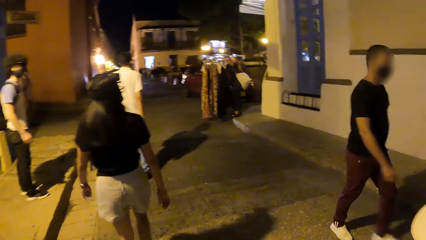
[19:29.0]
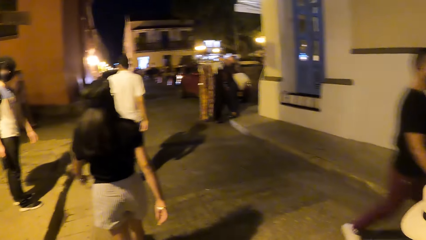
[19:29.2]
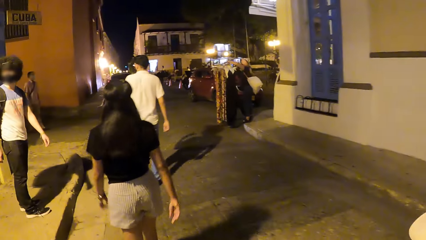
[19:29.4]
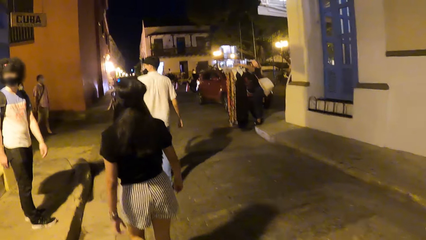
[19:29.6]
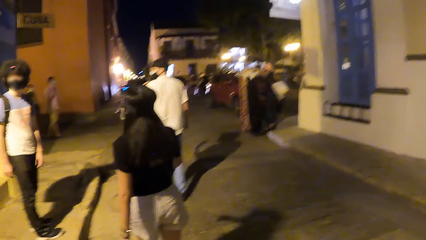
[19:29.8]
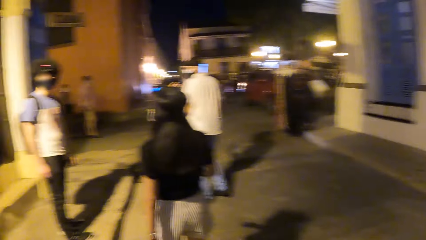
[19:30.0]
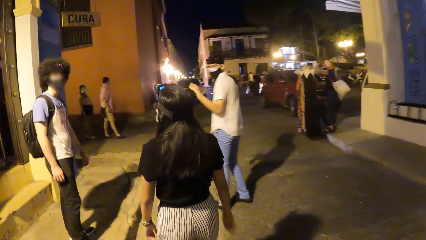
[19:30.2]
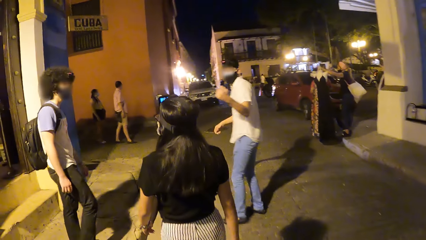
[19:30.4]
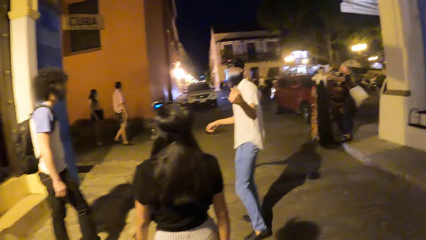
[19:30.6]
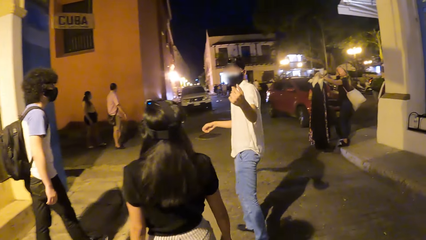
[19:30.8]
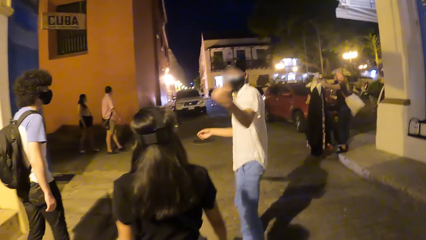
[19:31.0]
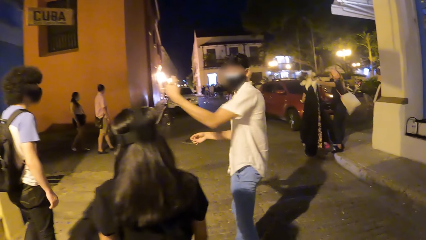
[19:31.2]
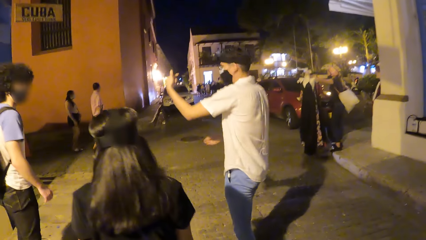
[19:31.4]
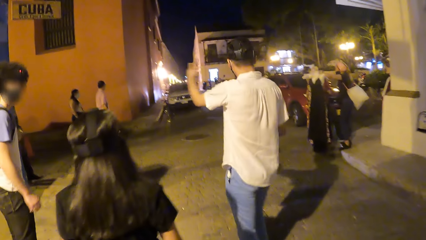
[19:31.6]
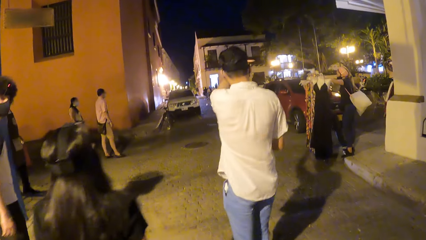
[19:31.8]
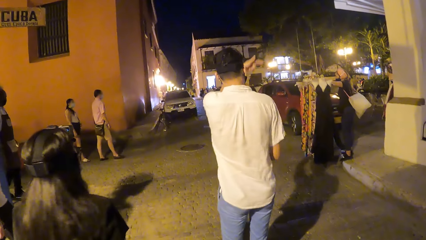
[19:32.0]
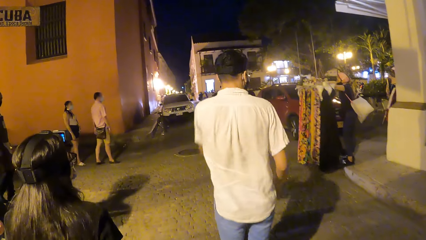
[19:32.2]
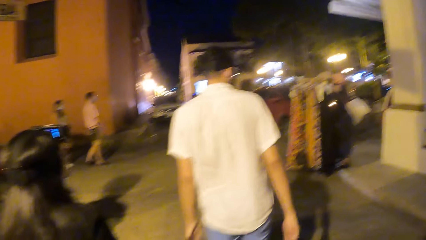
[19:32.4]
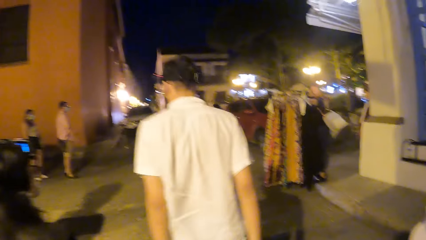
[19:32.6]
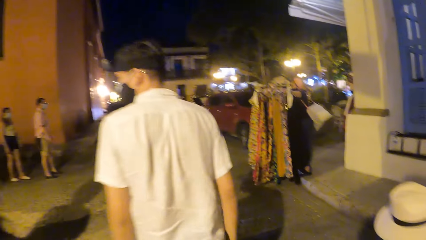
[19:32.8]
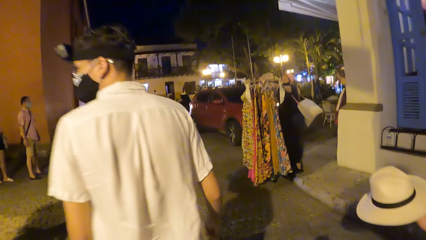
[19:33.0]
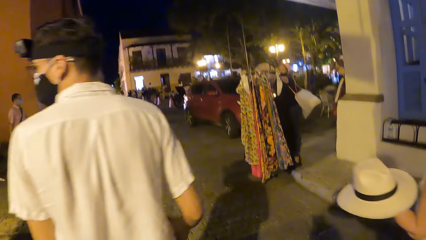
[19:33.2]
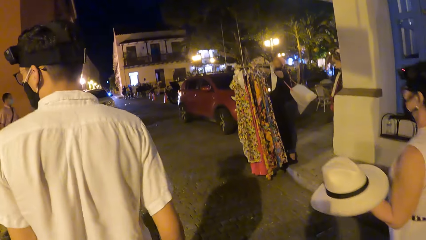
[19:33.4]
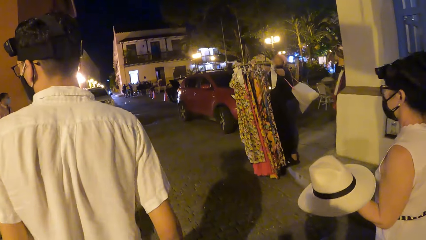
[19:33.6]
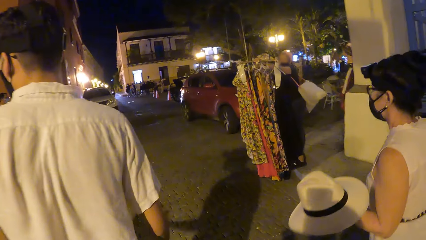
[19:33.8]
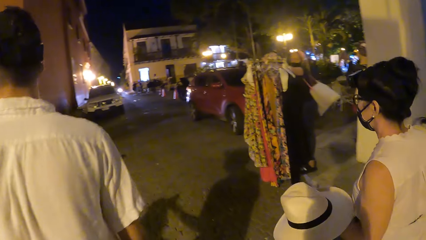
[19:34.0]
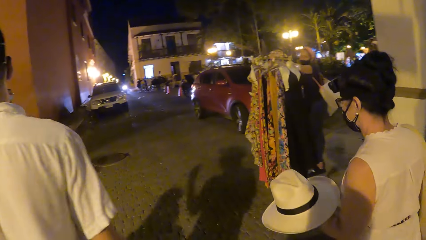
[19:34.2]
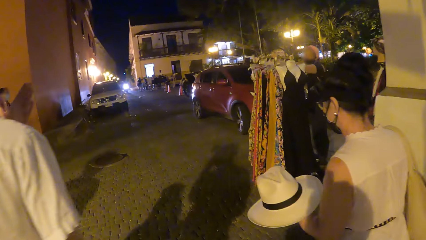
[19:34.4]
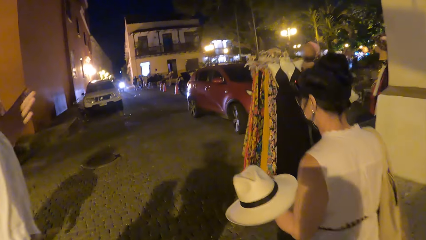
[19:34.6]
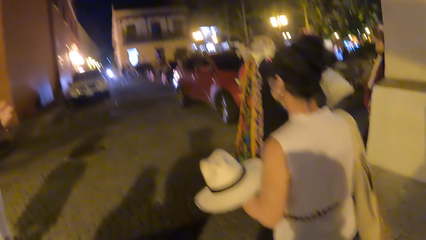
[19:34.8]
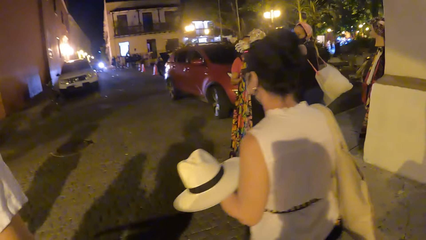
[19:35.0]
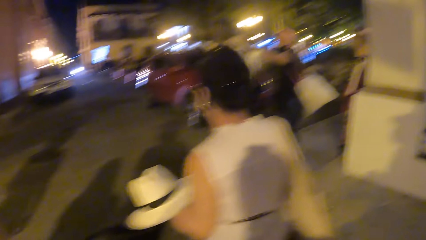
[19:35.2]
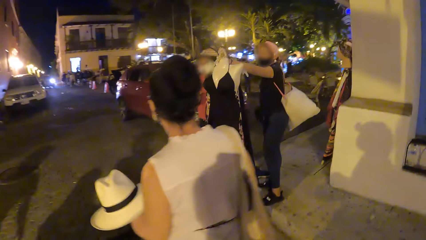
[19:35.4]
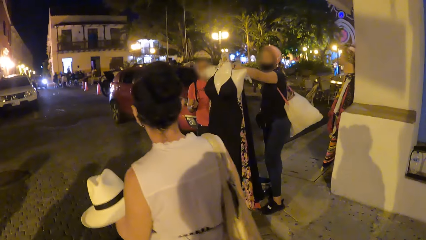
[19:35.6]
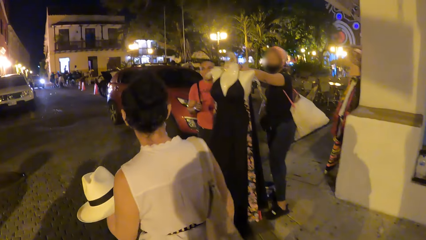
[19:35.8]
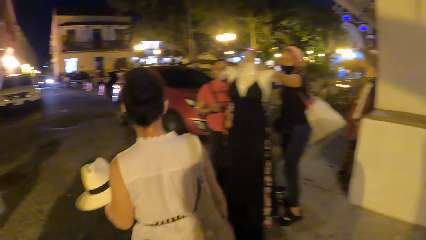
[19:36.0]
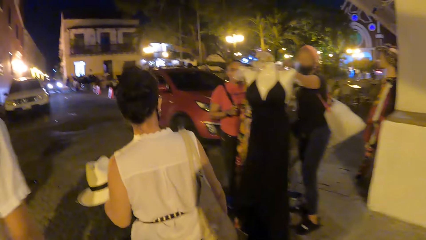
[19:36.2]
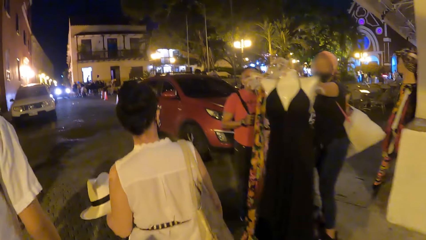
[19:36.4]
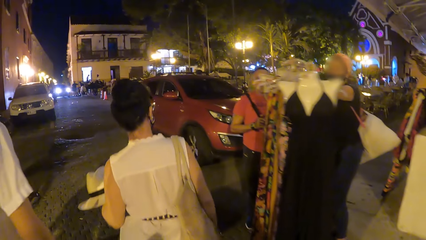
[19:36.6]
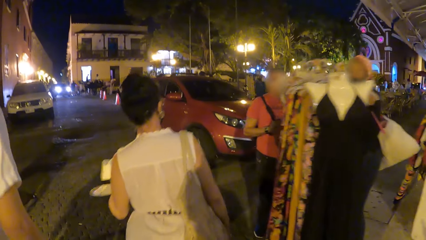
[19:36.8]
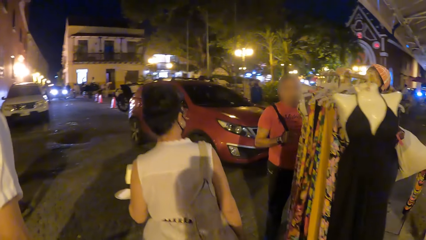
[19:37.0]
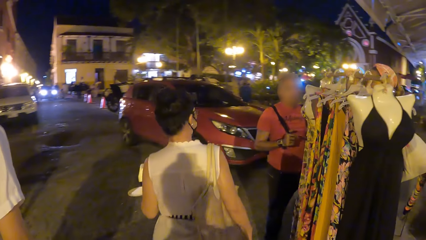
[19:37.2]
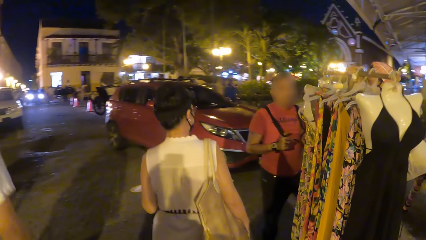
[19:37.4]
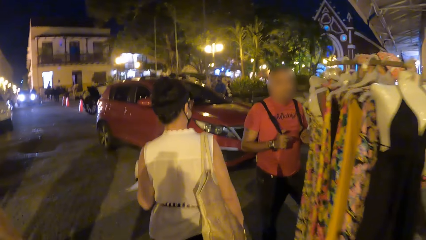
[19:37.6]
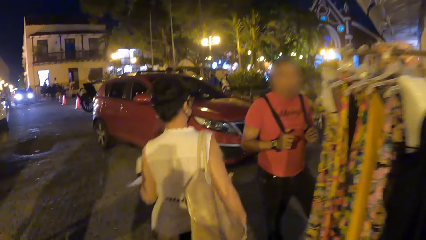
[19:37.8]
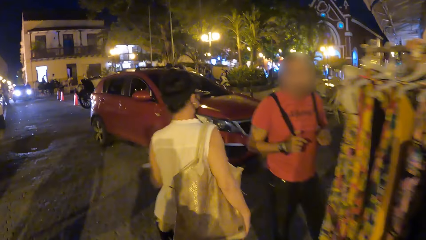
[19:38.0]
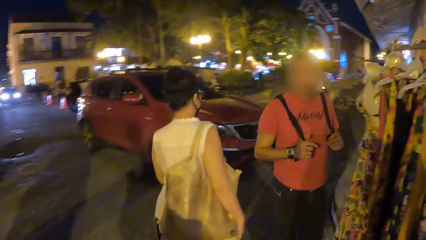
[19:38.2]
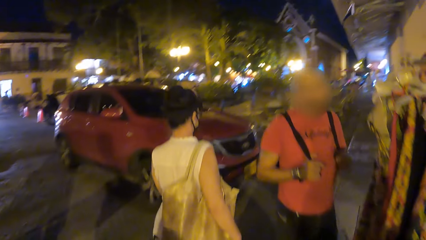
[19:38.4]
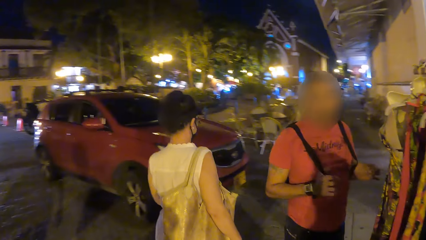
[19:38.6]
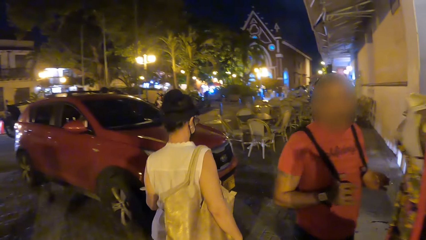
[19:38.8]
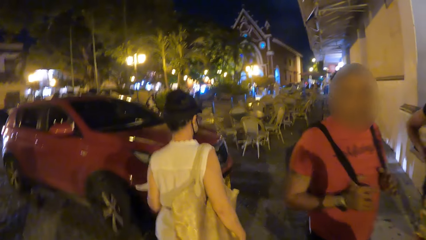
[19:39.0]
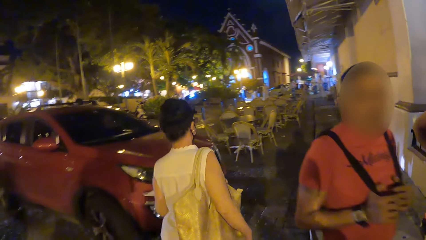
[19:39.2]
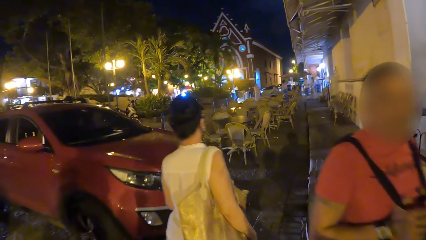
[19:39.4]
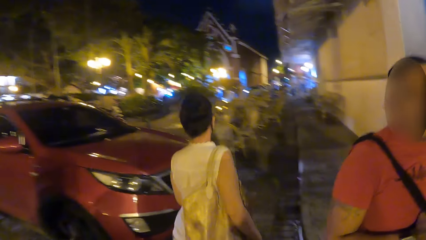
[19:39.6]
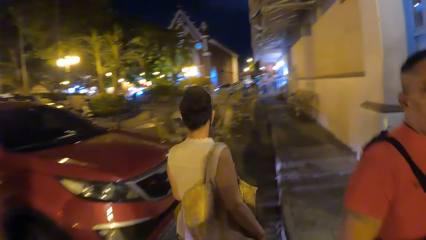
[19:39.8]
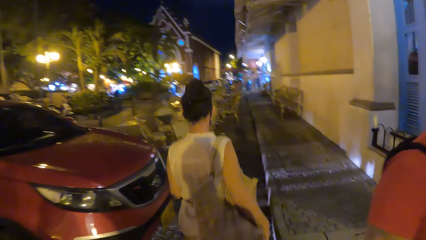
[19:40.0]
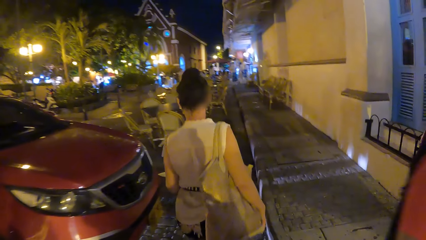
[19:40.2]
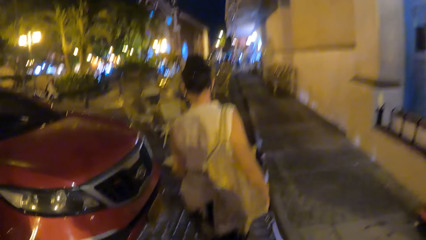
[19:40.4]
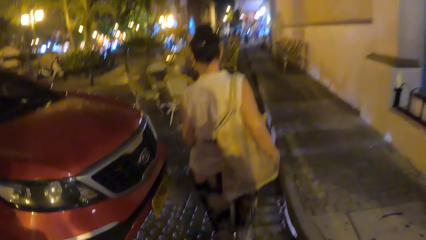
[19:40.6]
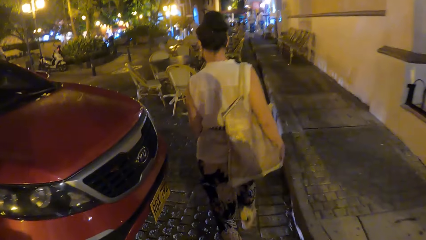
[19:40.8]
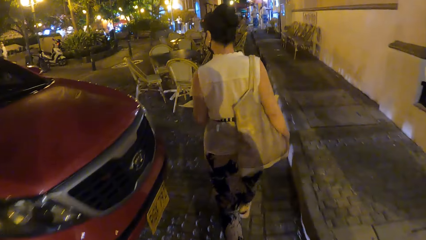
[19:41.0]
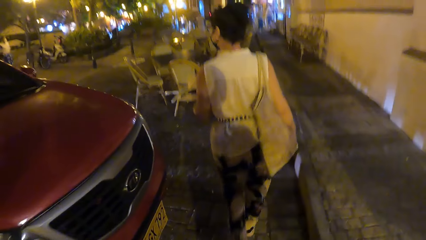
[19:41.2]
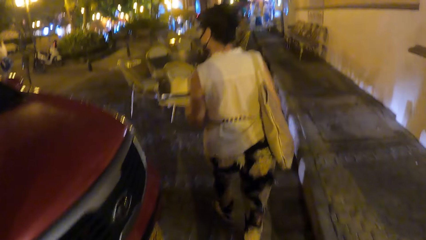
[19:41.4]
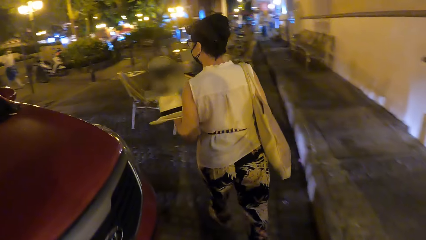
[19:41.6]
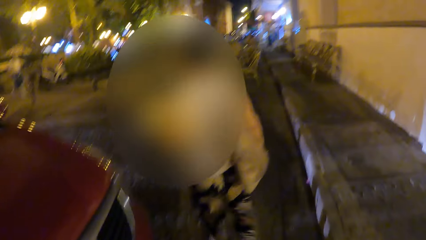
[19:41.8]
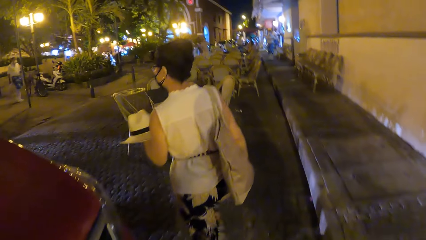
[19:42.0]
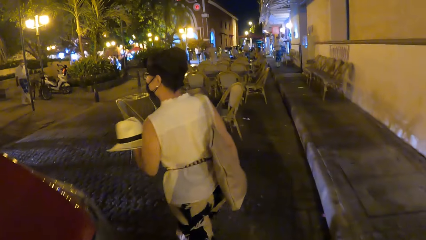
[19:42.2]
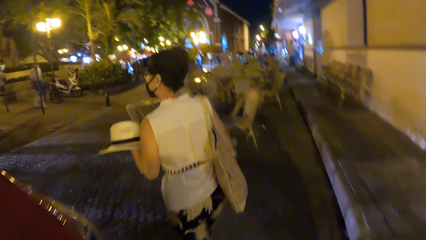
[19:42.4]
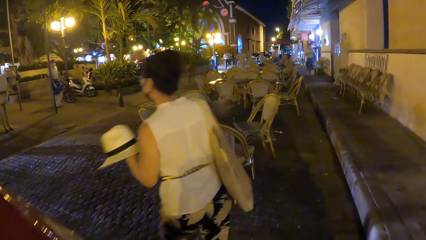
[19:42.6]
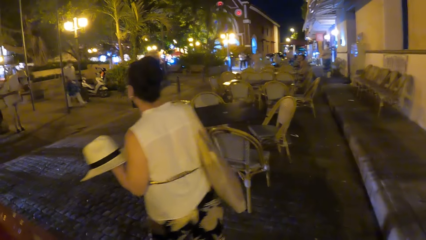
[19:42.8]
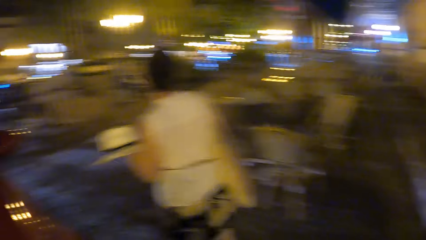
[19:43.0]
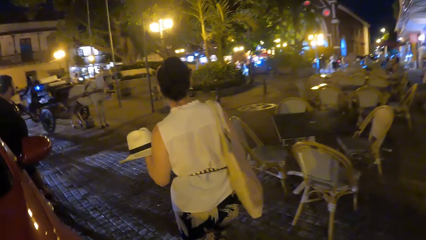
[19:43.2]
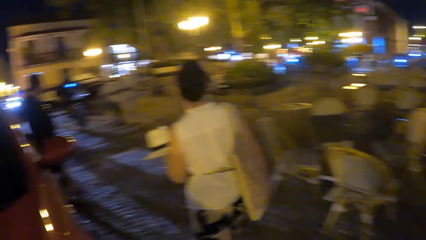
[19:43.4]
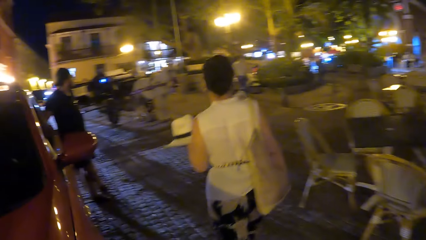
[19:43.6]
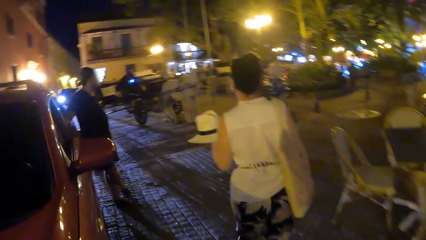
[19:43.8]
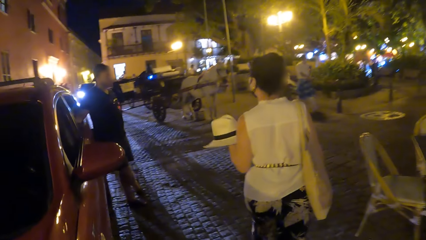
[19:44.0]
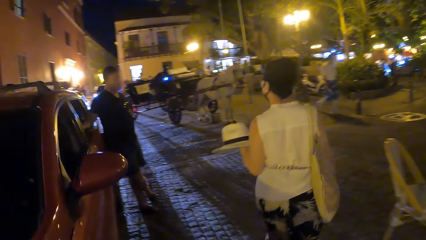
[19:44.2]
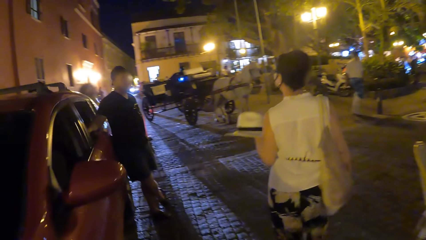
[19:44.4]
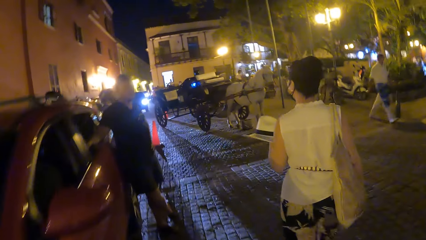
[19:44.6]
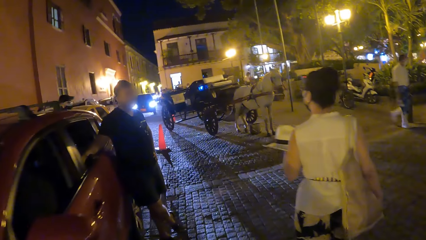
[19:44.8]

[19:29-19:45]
A man points a finger. The camera wearer looks at a group of people. They walk. They turn right.
